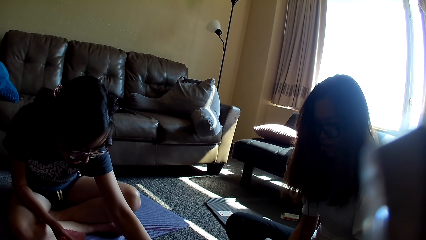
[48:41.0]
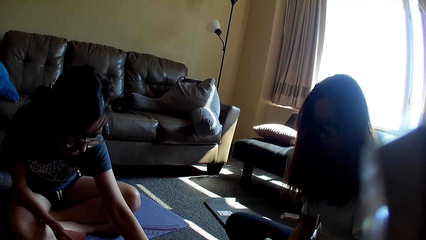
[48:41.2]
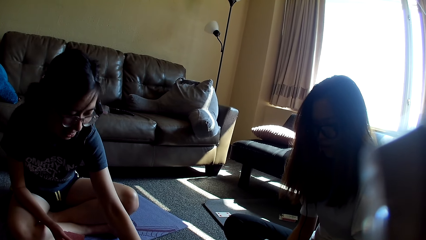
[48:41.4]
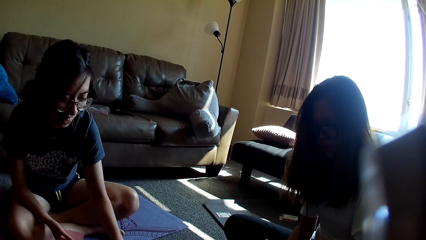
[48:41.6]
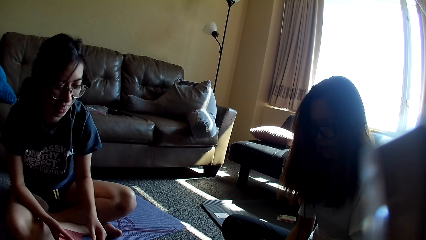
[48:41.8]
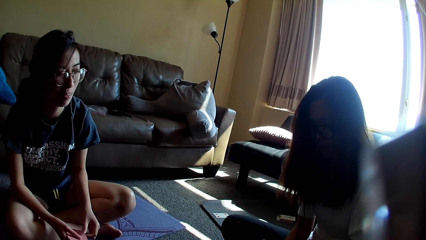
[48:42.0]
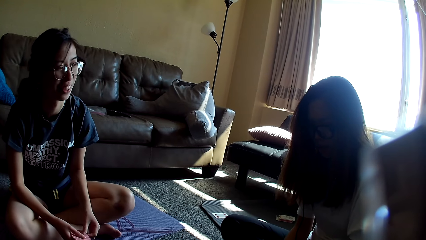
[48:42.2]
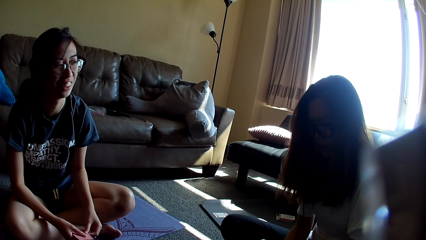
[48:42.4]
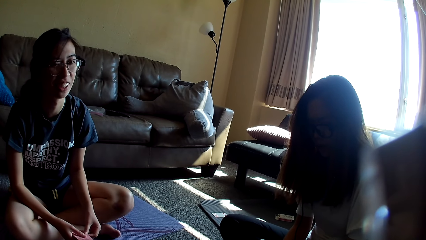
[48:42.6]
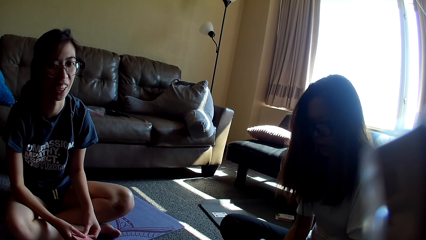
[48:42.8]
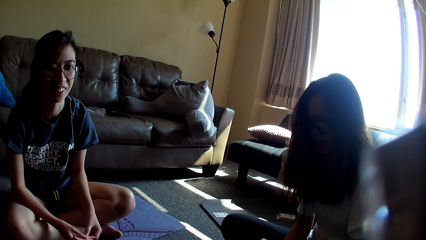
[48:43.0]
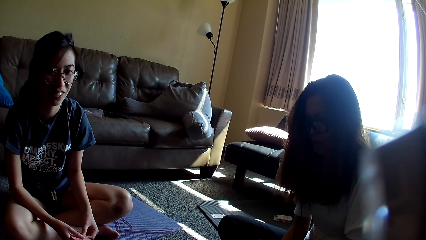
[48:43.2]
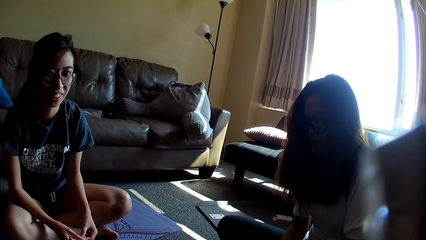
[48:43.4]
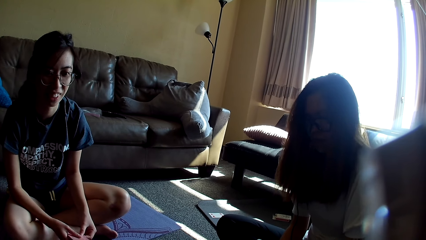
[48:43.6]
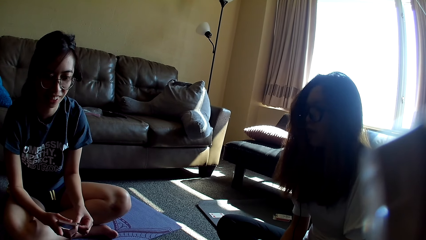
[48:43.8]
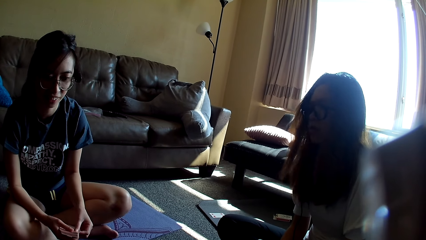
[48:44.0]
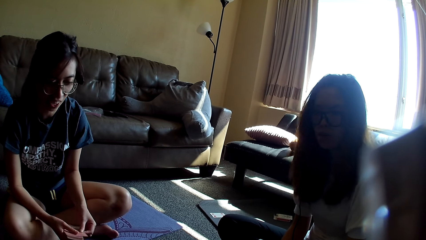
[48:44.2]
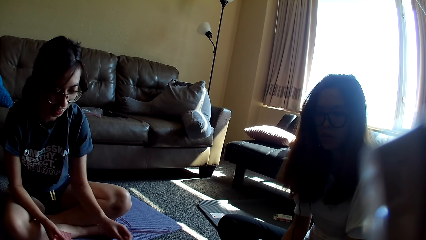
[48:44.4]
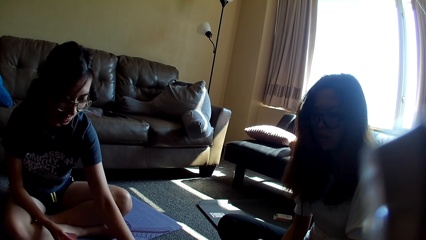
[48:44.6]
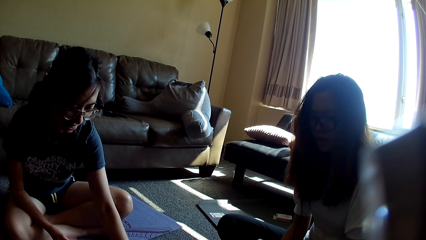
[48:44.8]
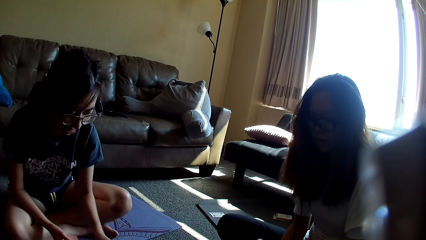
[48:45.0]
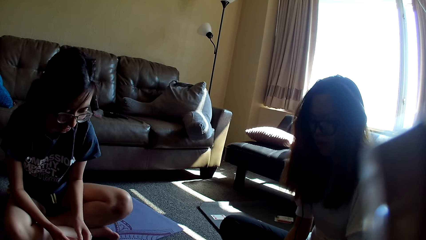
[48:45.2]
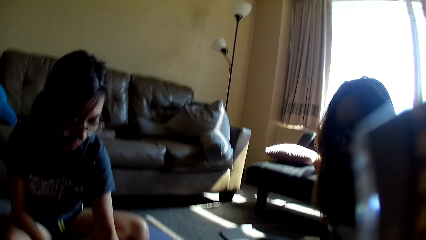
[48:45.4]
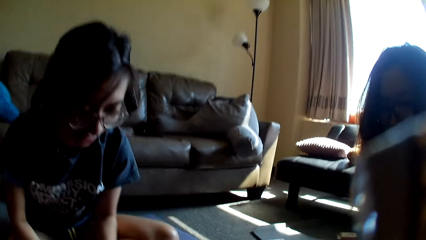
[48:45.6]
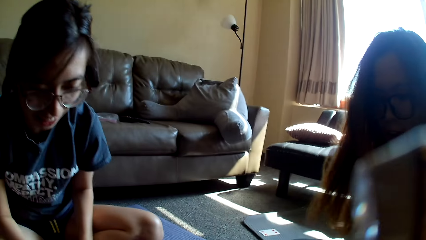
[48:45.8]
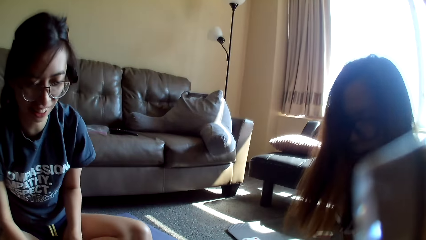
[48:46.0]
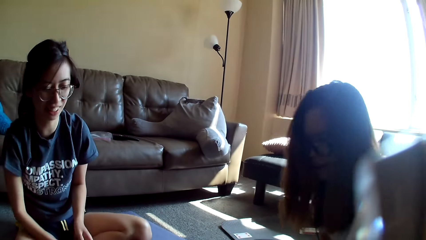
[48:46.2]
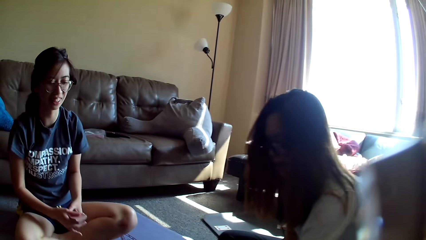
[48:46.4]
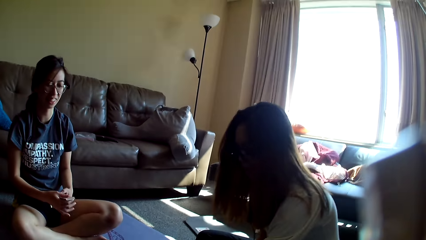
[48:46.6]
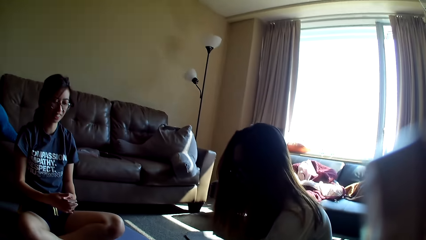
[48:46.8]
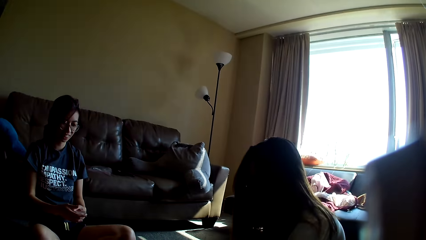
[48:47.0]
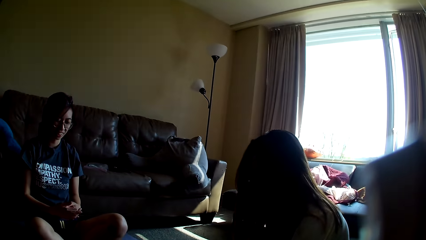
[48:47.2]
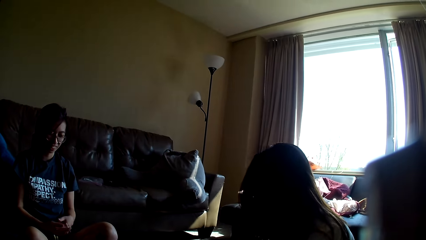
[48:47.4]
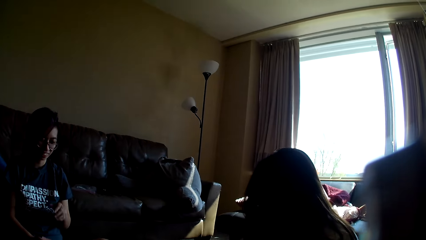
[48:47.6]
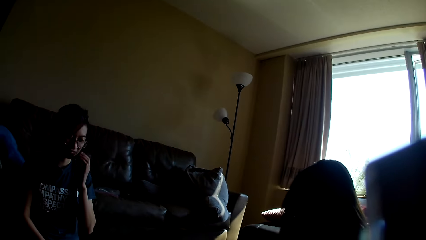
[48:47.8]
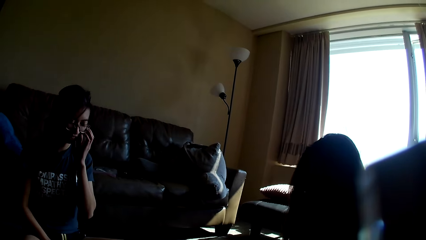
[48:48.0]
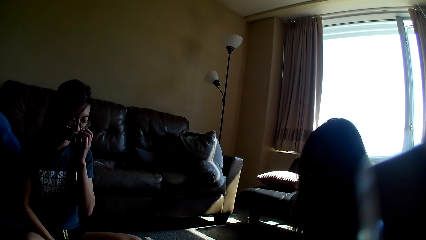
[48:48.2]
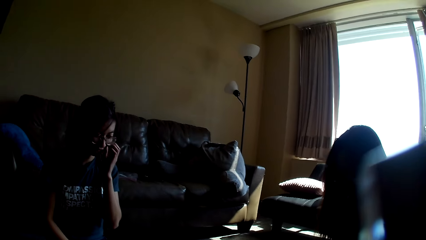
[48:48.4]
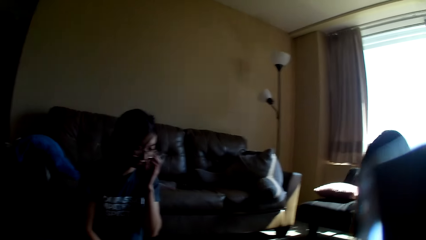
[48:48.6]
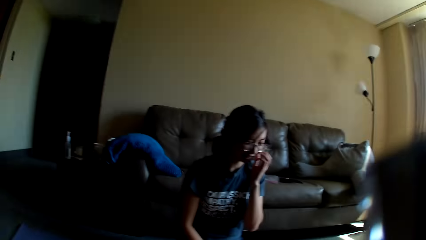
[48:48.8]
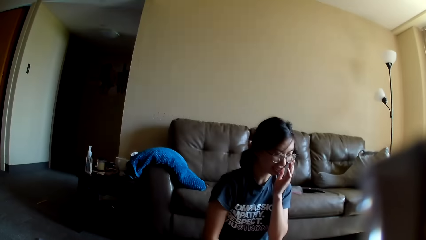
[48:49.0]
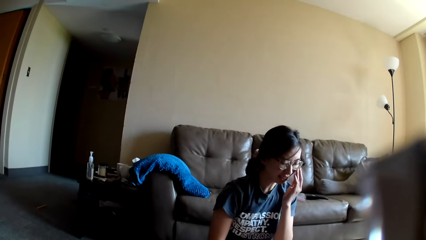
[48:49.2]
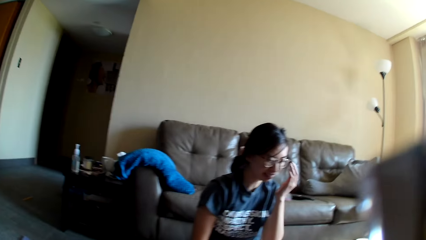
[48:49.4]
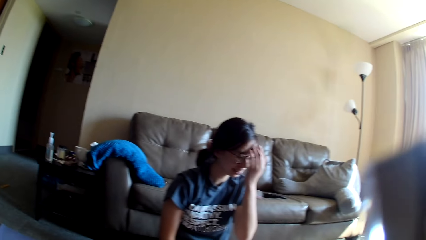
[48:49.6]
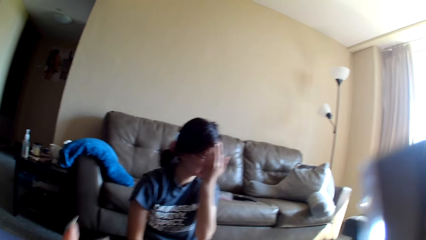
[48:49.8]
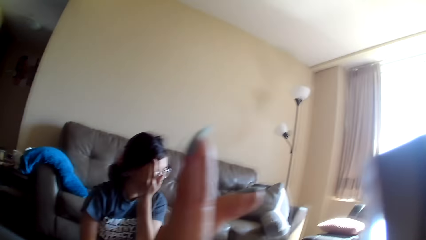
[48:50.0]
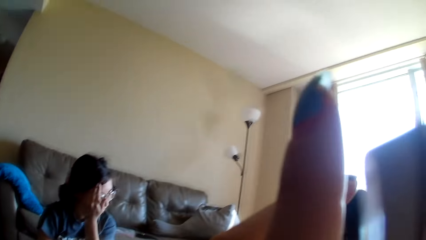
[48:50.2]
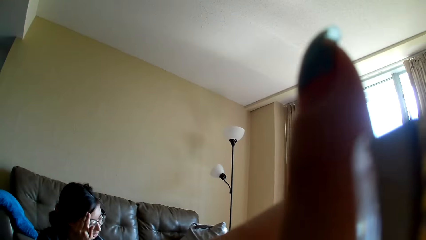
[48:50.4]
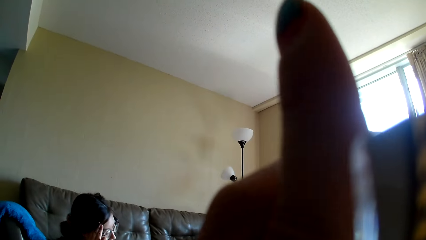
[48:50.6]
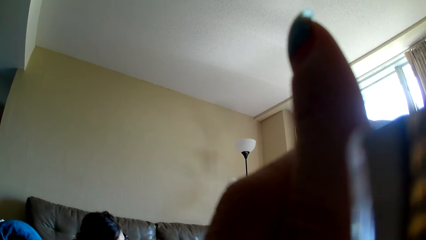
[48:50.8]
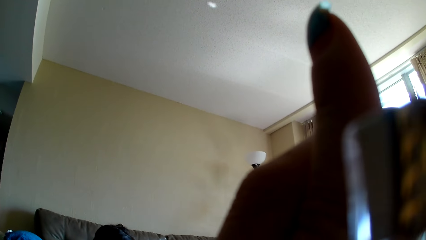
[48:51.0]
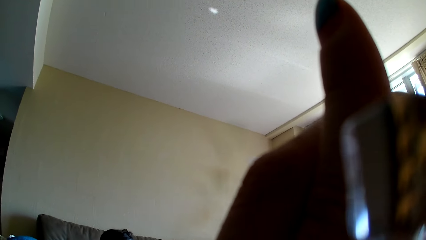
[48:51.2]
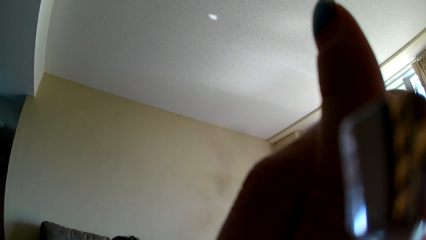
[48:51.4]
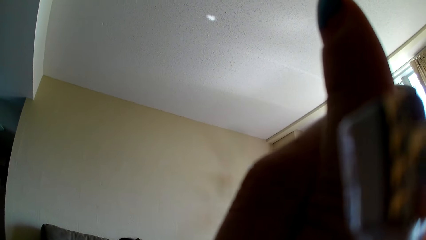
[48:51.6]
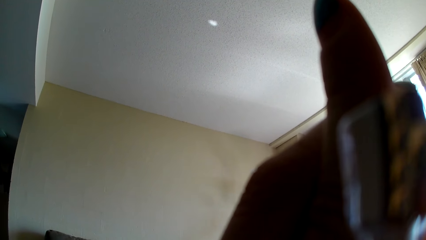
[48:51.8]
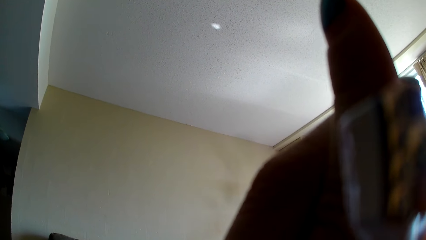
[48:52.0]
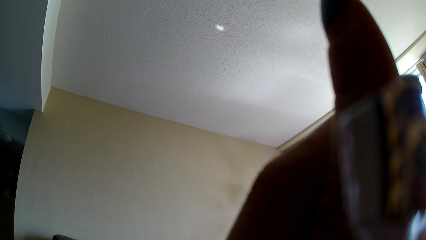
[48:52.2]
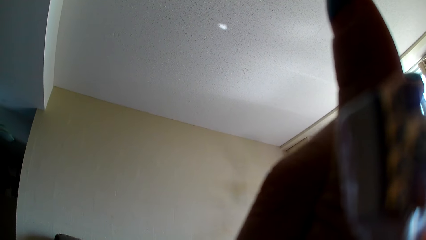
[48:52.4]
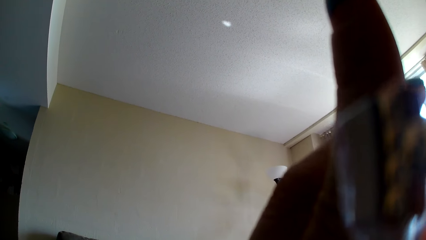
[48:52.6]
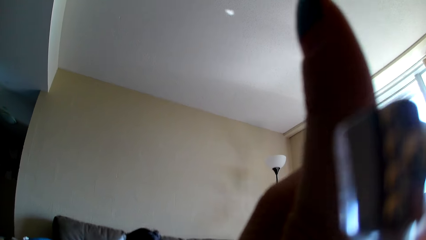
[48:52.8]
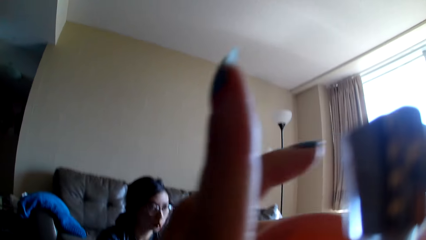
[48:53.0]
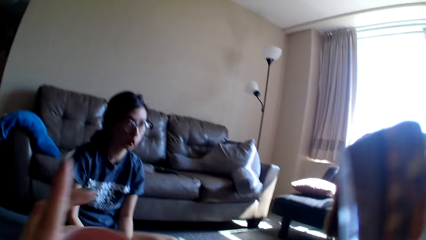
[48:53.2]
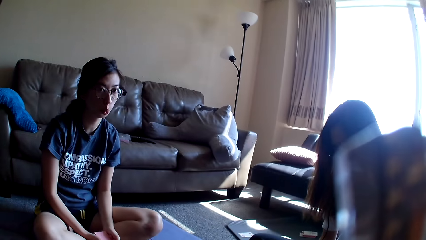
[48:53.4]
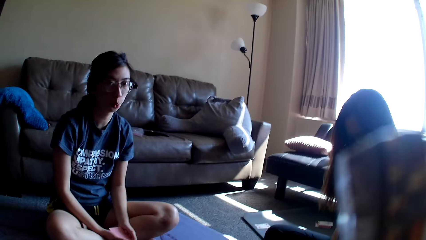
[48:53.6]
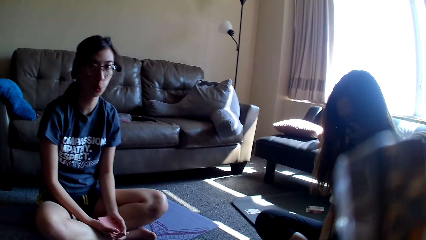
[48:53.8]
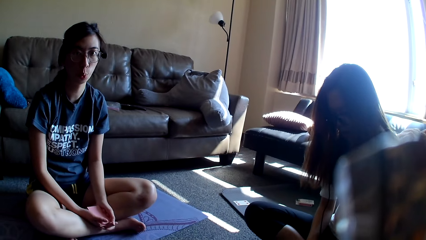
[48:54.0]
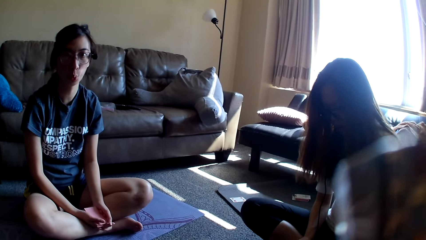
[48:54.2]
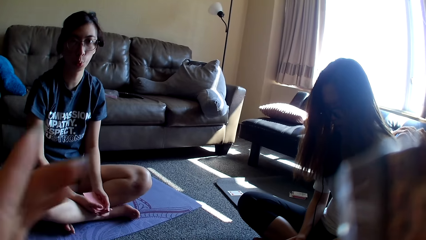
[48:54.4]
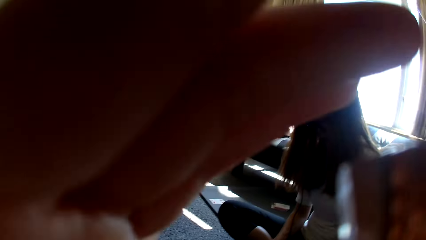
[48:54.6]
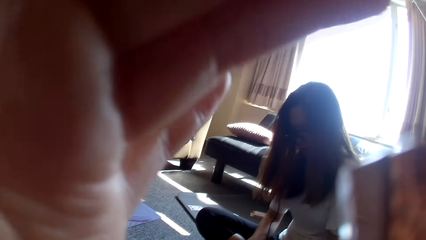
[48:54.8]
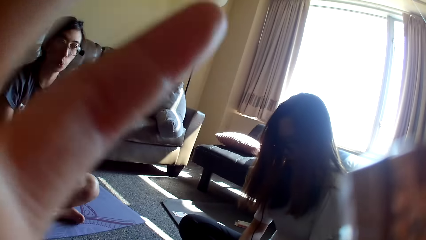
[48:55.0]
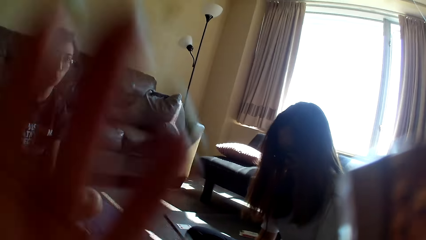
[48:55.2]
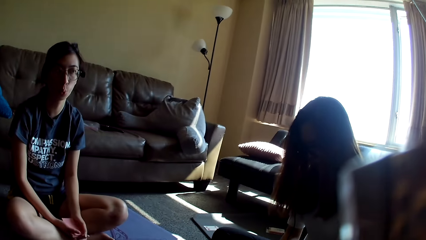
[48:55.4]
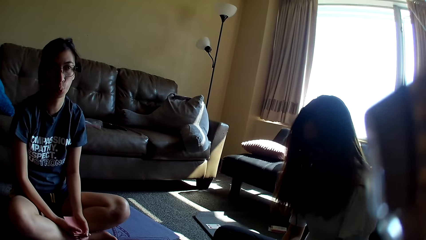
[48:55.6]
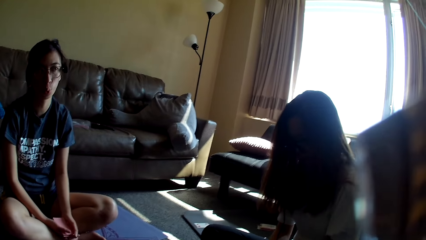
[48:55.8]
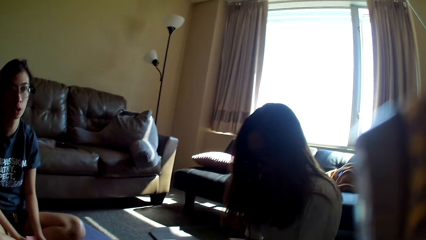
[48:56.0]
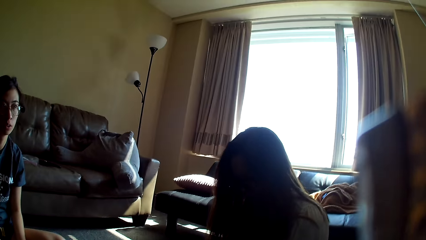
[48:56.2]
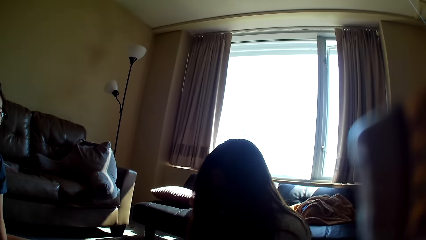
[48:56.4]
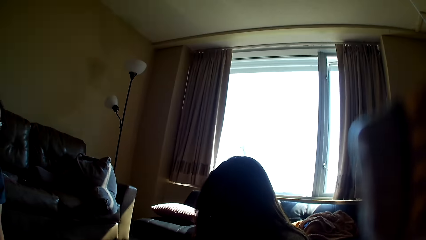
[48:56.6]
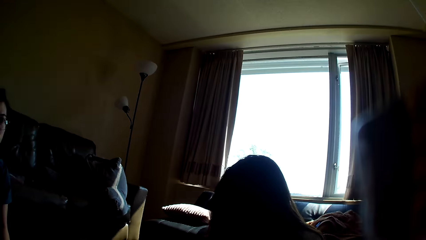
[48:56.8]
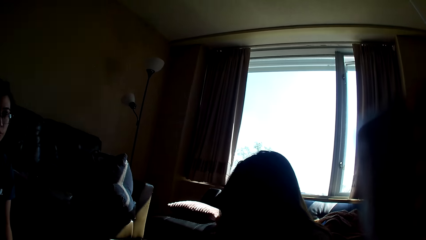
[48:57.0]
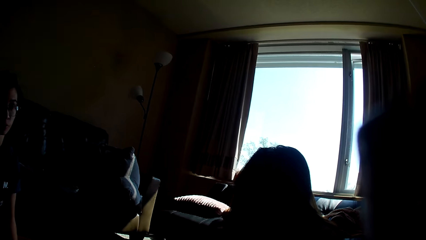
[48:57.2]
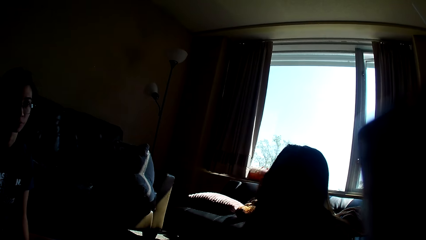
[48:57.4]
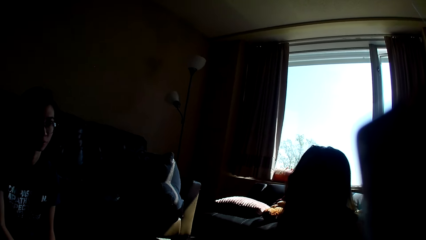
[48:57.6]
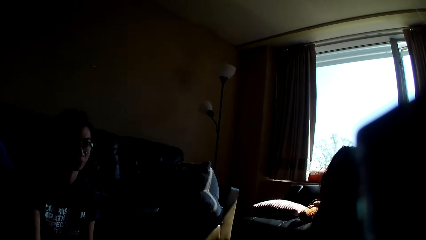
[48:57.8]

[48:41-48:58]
A lady holds cards. The lady drops the card game. The lady grabs cards. The lady holds cards. Another lady leans forward. The first lady touches her face. The first lady rubs the face. The first lady touches her face. The camera wearer moves a hand towards the face. They touch the face. They raise a hand. They lower a hand. They move a hand towards the face. They lower a hand.
